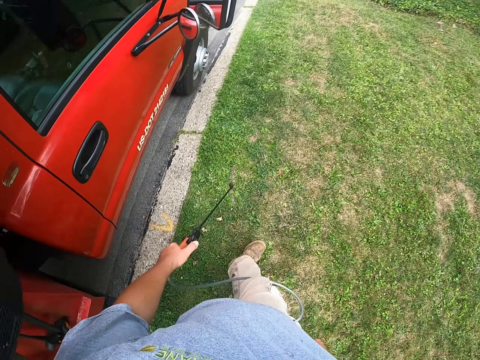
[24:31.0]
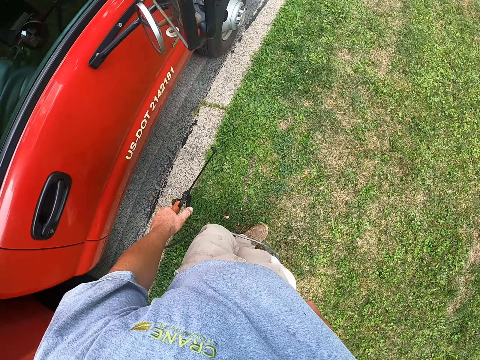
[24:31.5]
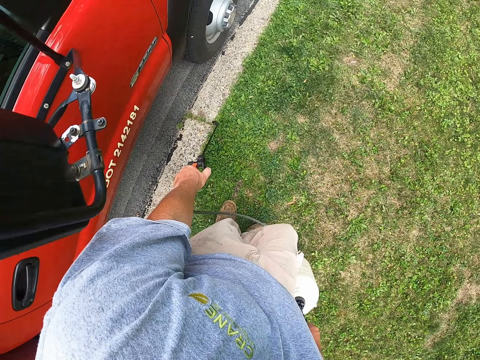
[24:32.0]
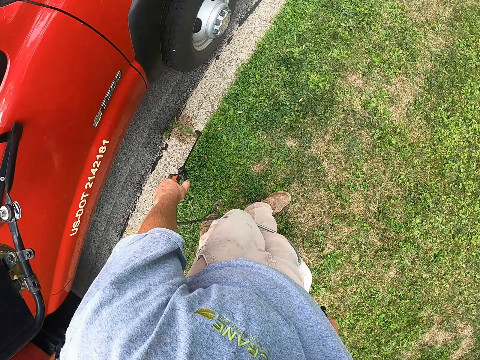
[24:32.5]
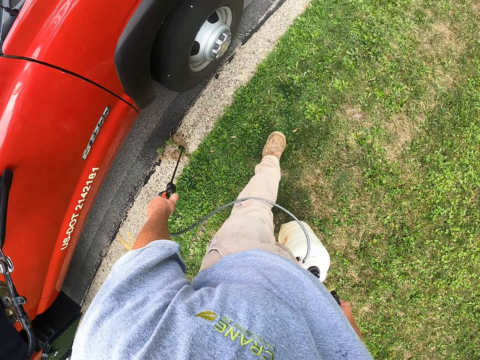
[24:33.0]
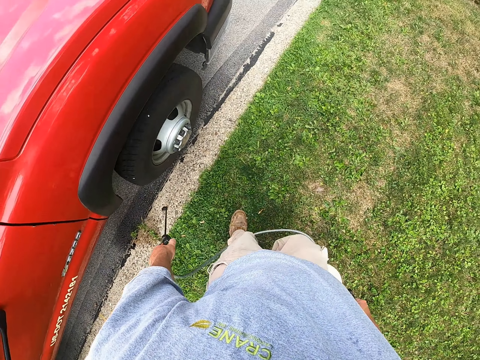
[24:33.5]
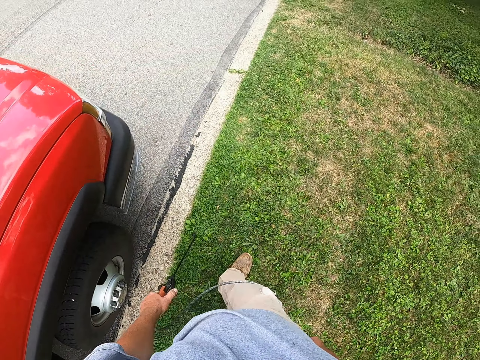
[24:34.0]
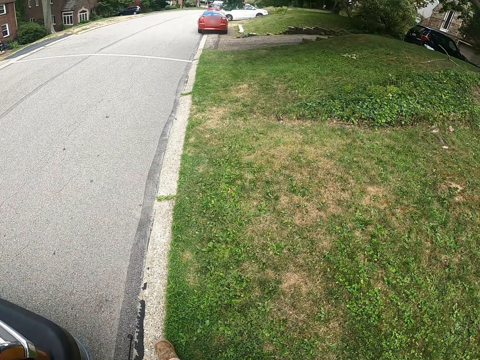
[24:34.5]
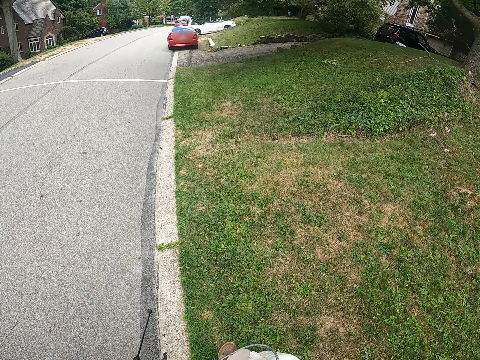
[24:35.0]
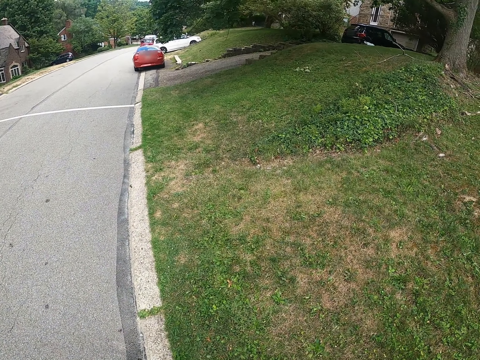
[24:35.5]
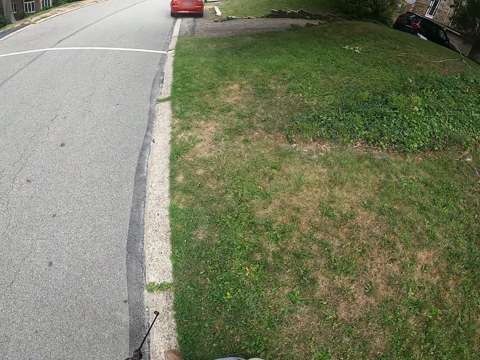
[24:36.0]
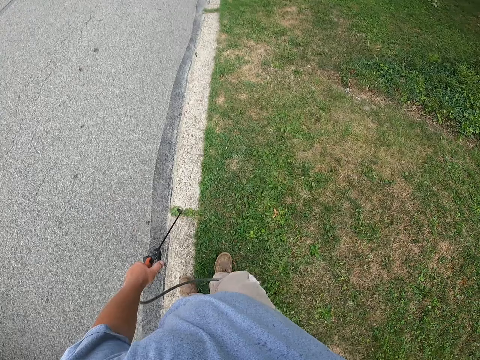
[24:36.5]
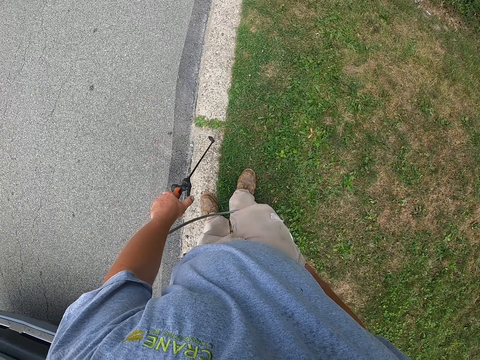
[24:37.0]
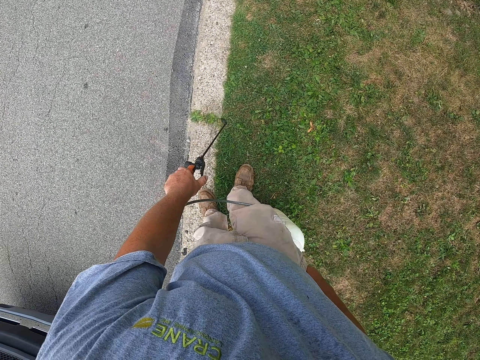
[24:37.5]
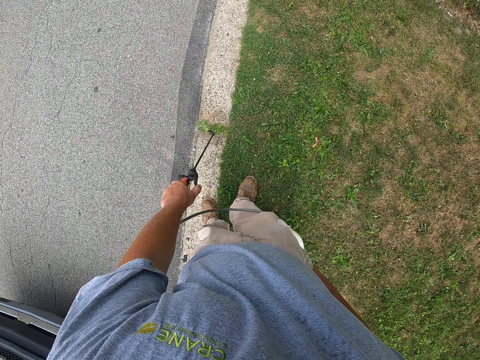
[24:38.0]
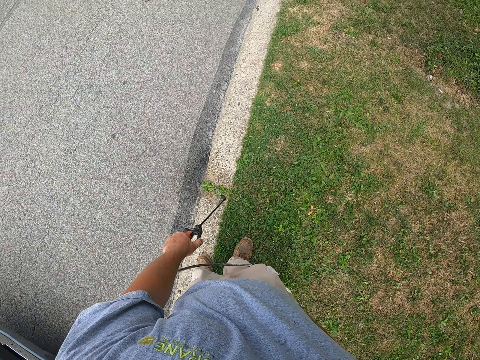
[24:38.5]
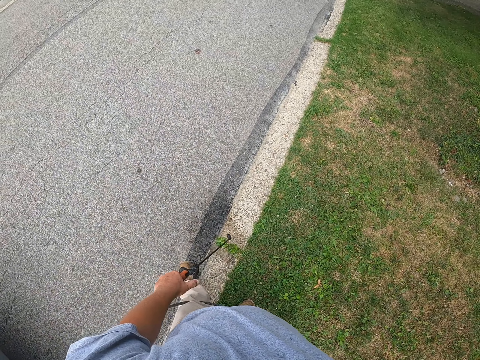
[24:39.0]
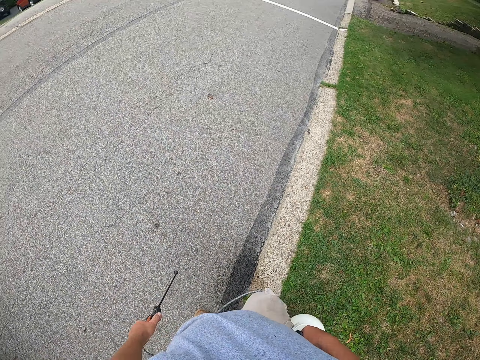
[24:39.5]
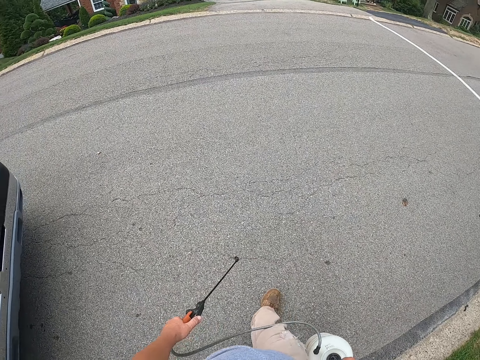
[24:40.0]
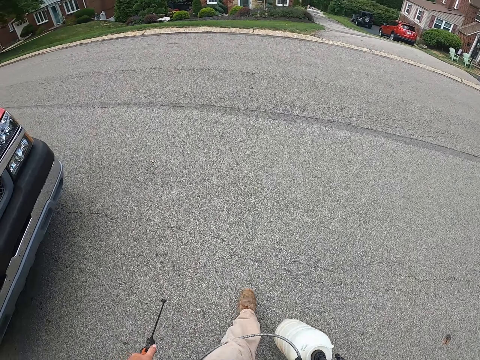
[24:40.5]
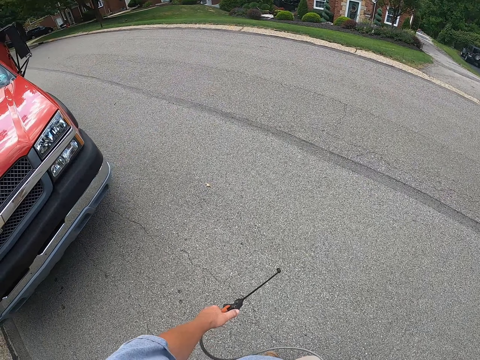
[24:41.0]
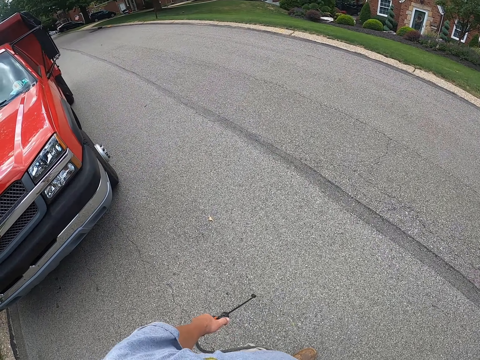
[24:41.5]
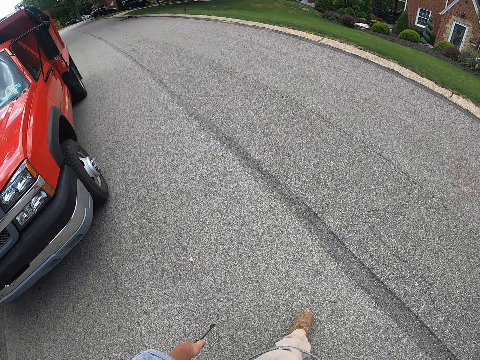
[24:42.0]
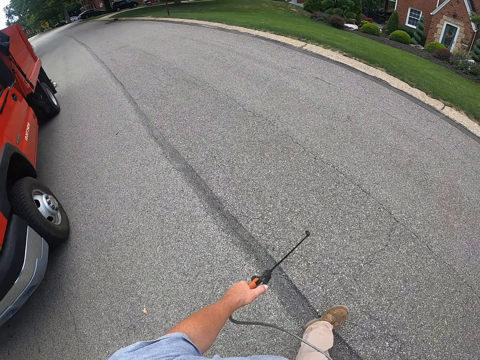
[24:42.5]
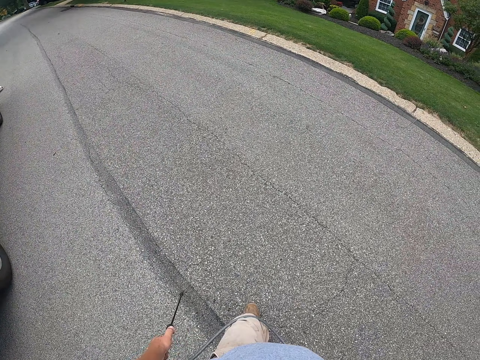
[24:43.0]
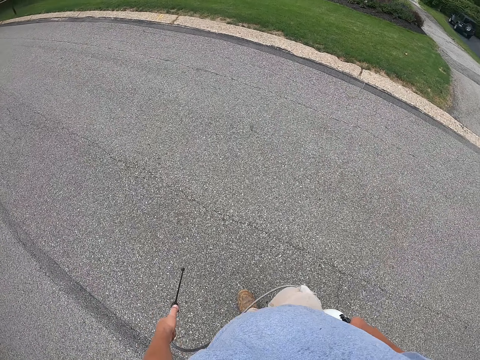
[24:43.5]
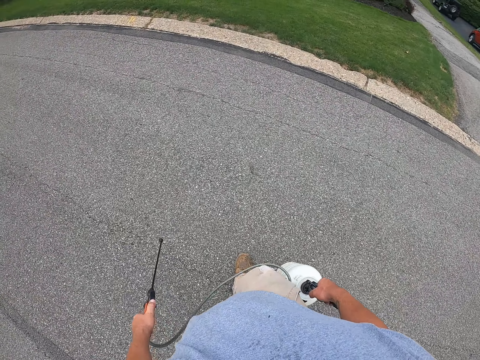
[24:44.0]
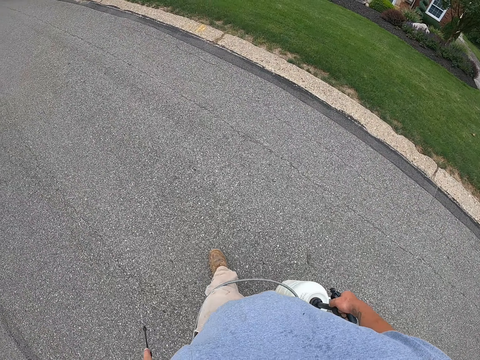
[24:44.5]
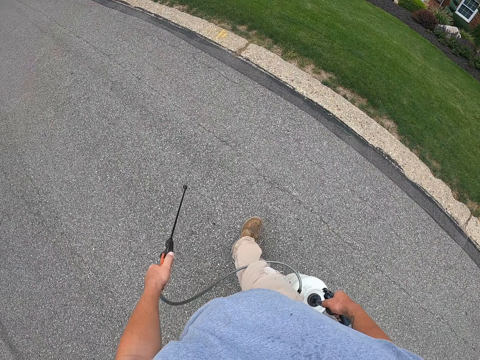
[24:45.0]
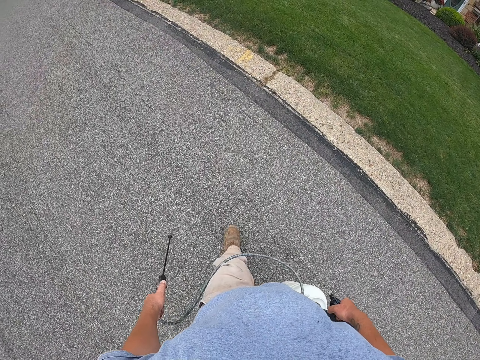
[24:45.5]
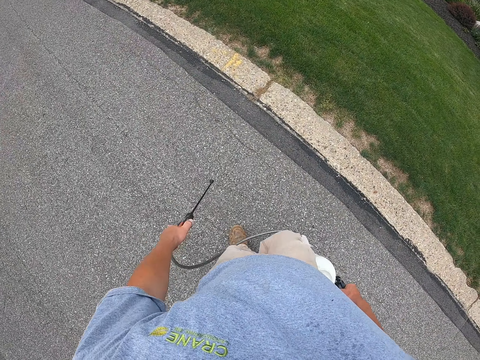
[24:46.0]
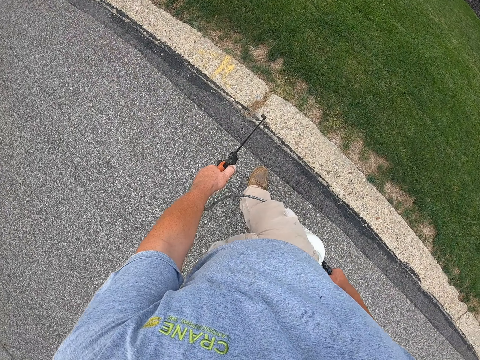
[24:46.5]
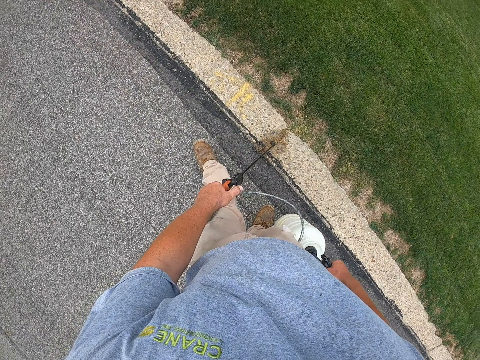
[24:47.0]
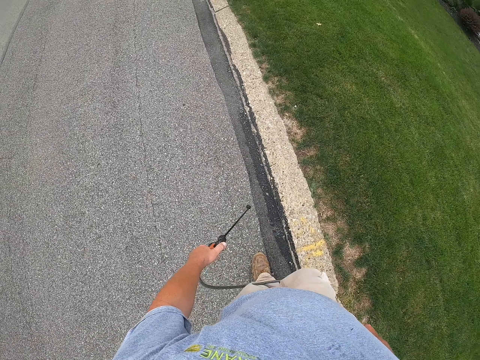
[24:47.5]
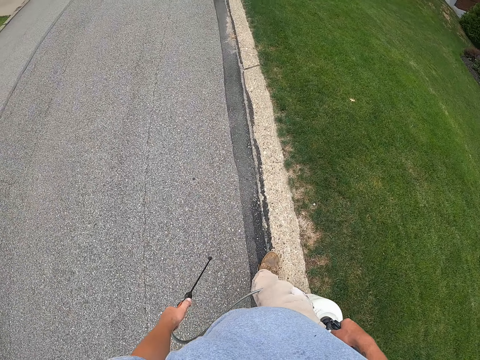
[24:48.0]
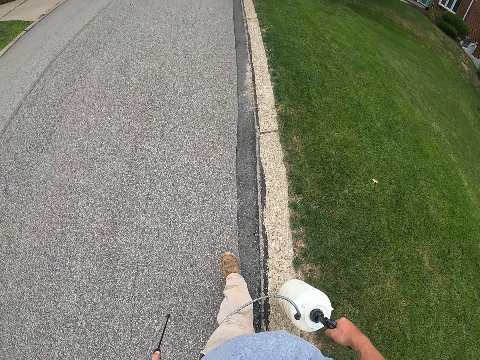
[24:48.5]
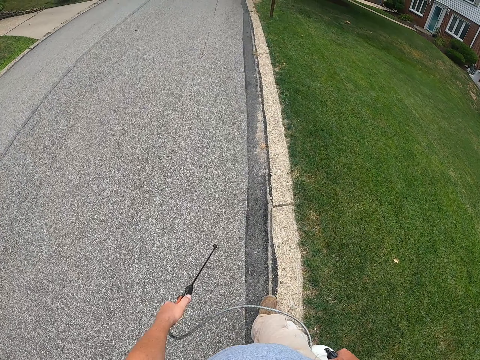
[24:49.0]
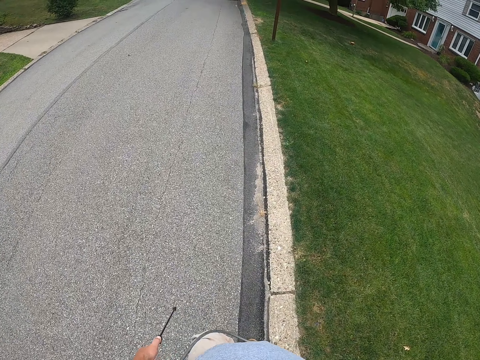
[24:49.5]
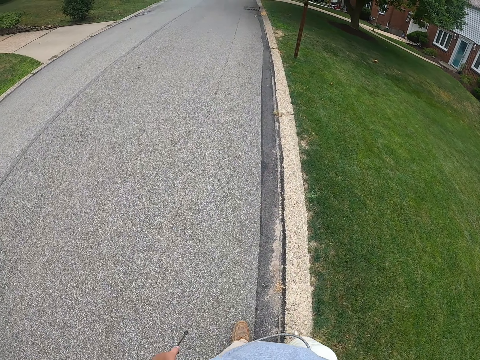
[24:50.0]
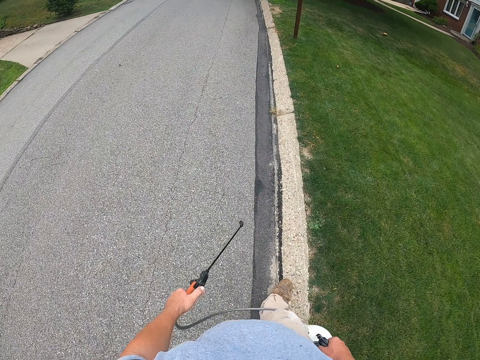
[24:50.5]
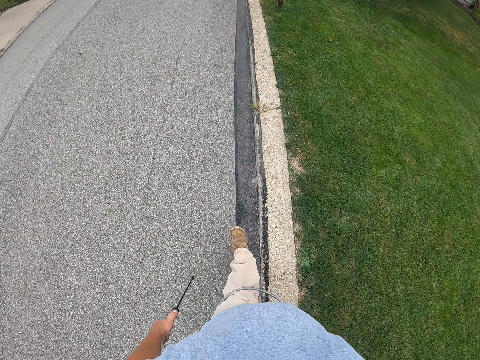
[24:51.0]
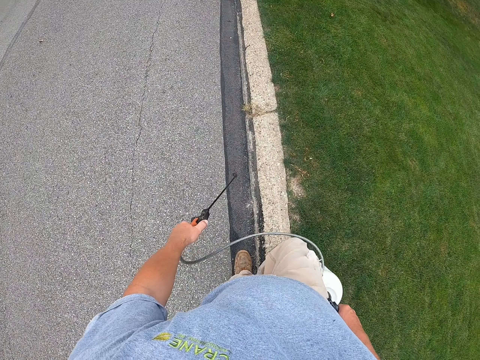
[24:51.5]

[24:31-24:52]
The camera wearer waters the grass. They walk in the yard. They water the grass. They walk in the yard. They walk across the road. They spray on the grass along the pavement. They walk along the pavement.

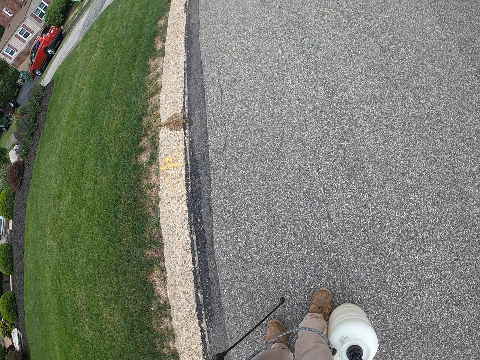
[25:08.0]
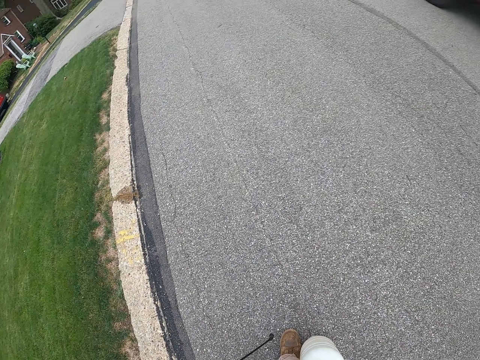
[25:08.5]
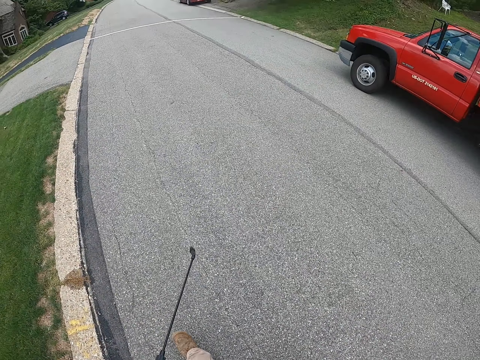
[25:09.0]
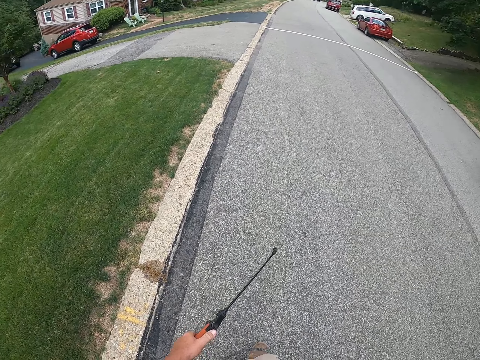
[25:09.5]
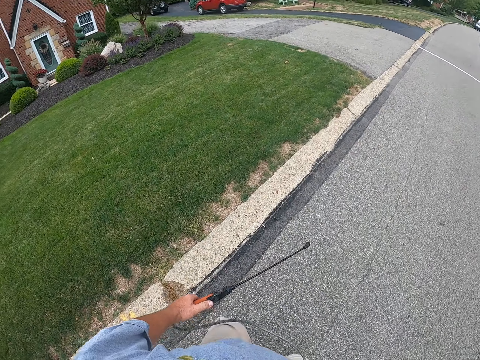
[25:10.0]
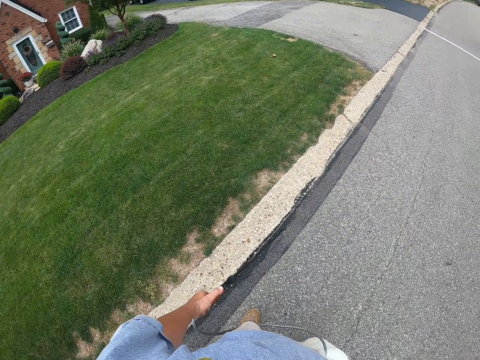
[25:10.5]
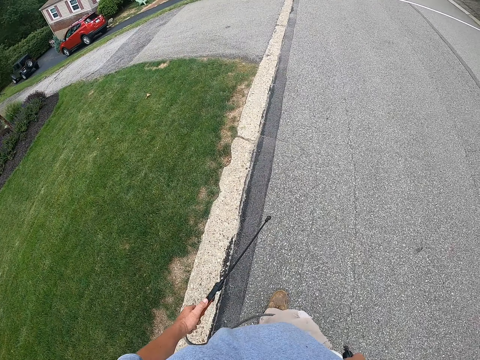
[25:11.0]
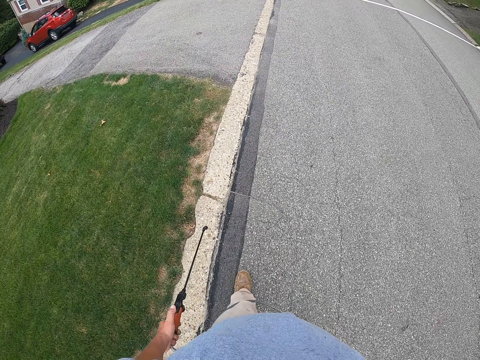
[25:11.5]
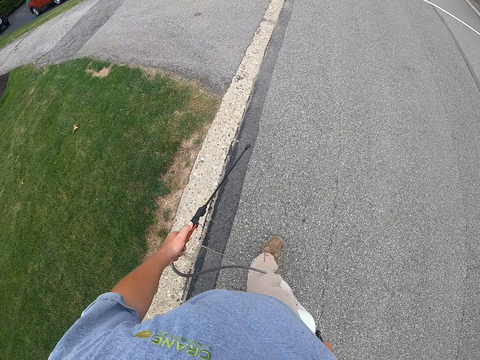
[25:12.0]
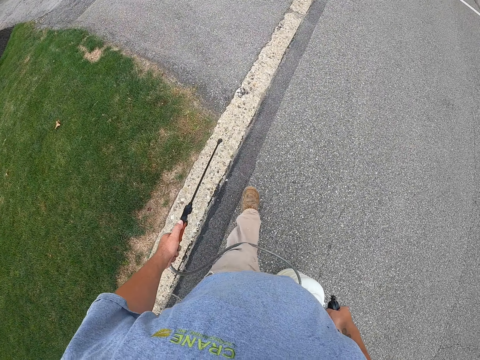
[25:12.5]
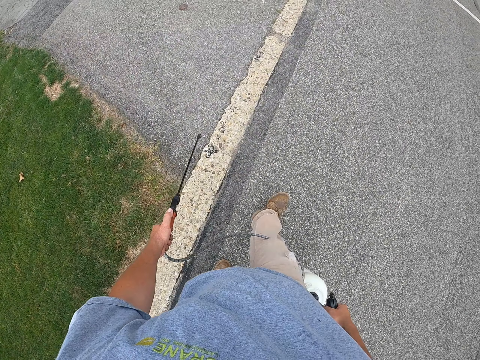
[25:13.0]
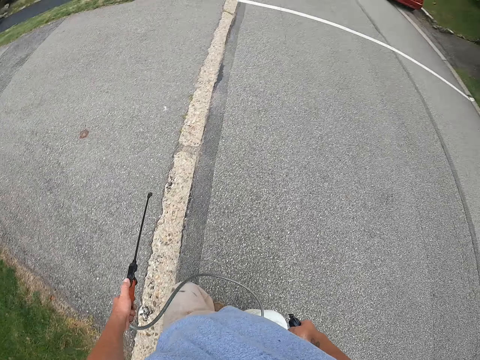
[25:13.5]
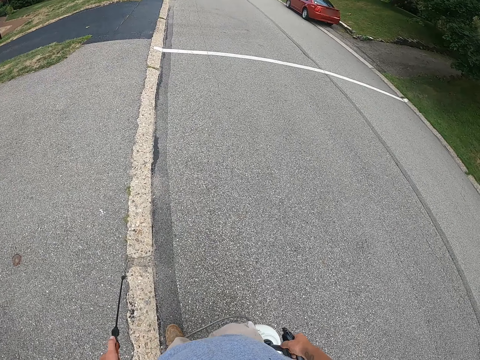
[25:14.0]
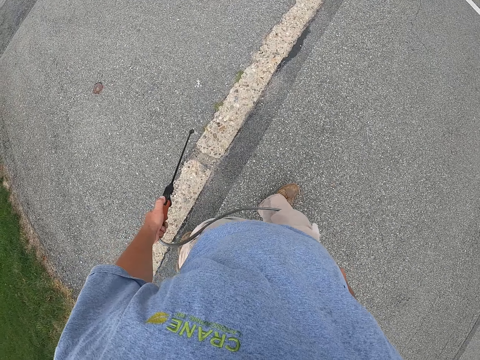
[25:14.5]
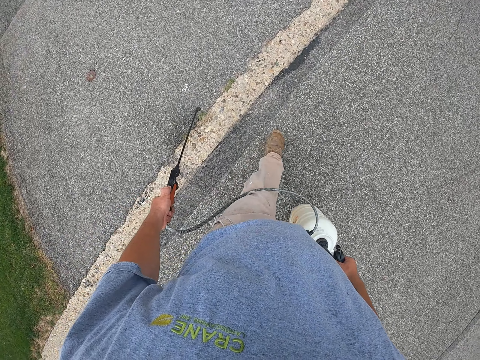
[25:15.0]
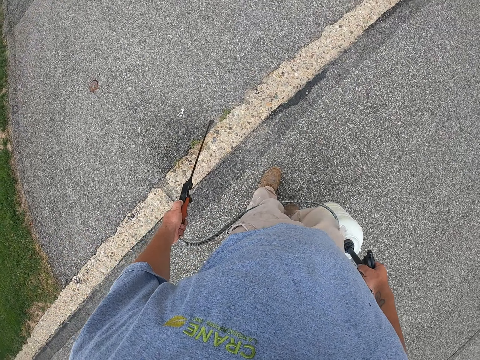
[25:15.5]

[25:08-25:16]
The camera wearer walks along the road.
